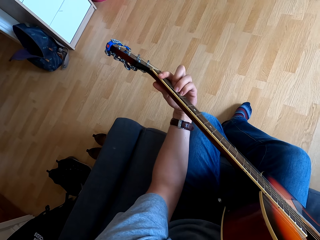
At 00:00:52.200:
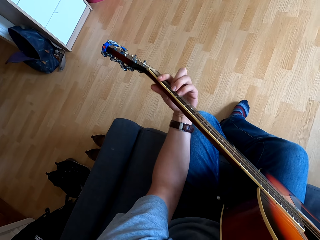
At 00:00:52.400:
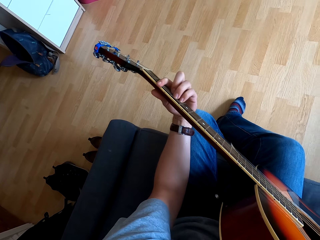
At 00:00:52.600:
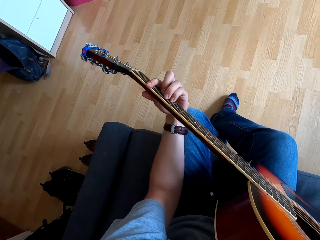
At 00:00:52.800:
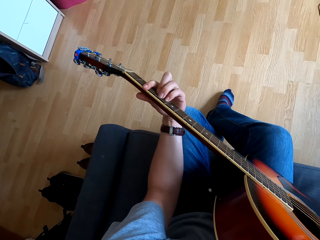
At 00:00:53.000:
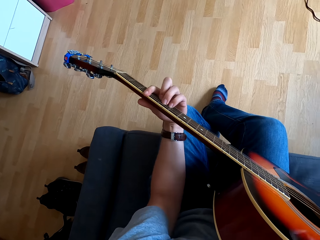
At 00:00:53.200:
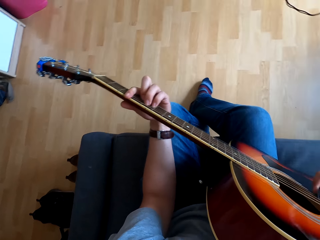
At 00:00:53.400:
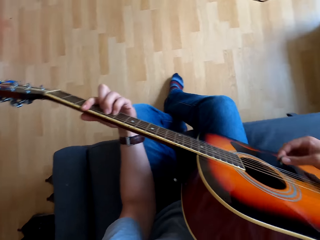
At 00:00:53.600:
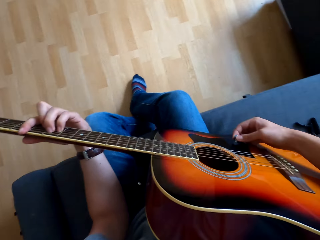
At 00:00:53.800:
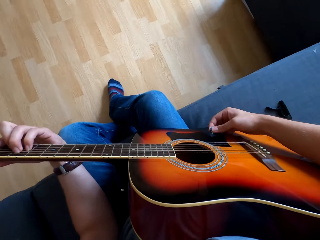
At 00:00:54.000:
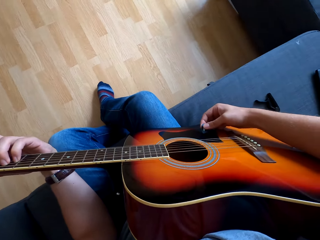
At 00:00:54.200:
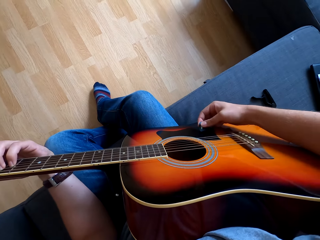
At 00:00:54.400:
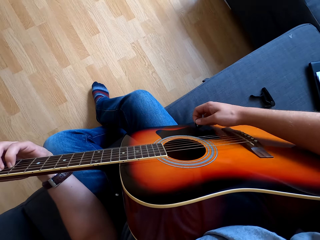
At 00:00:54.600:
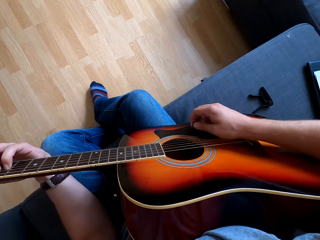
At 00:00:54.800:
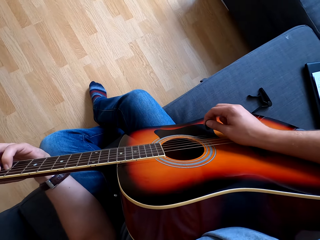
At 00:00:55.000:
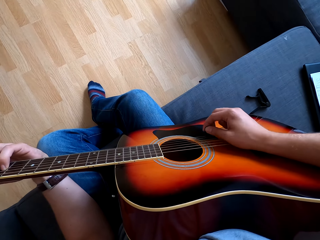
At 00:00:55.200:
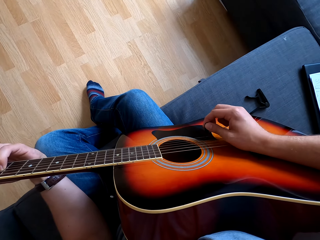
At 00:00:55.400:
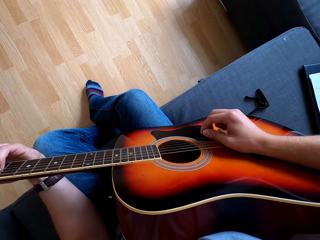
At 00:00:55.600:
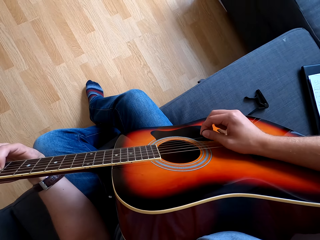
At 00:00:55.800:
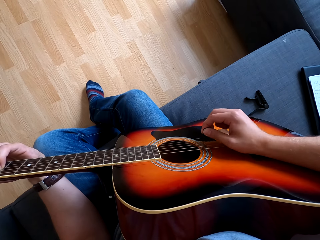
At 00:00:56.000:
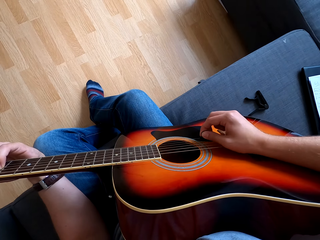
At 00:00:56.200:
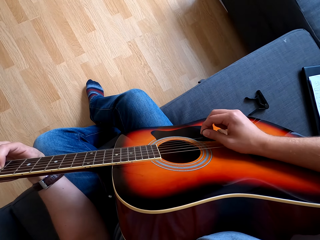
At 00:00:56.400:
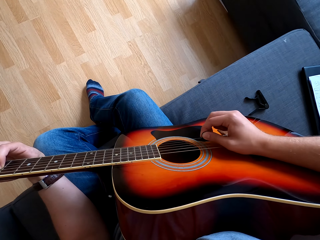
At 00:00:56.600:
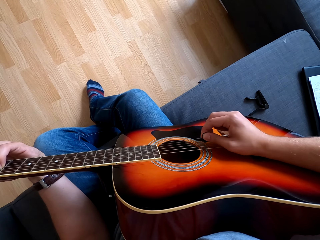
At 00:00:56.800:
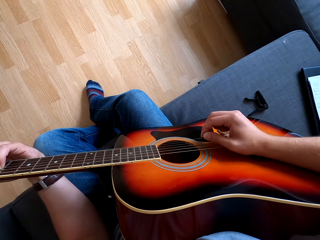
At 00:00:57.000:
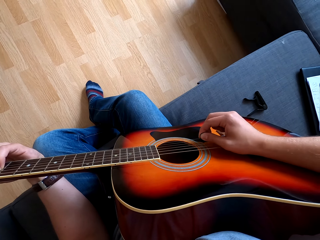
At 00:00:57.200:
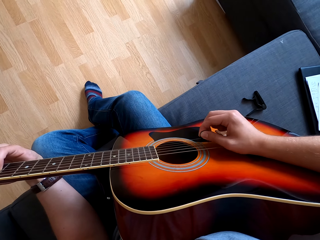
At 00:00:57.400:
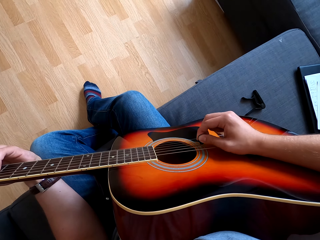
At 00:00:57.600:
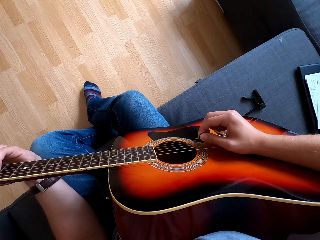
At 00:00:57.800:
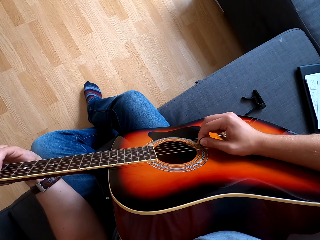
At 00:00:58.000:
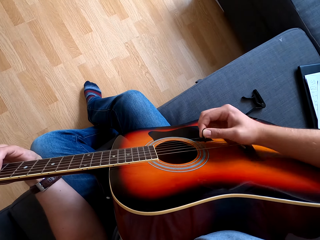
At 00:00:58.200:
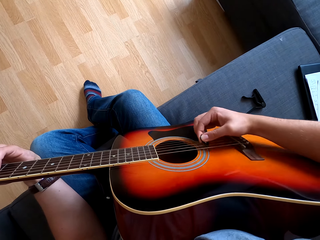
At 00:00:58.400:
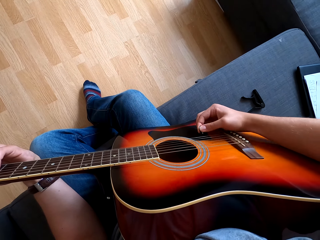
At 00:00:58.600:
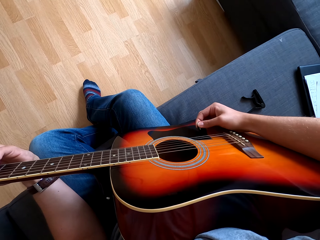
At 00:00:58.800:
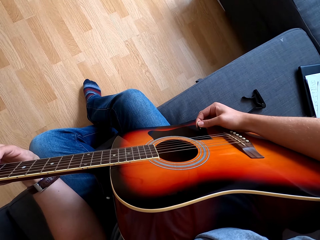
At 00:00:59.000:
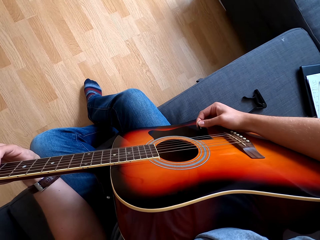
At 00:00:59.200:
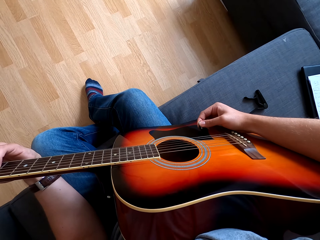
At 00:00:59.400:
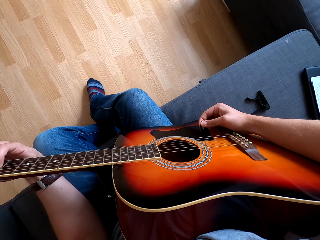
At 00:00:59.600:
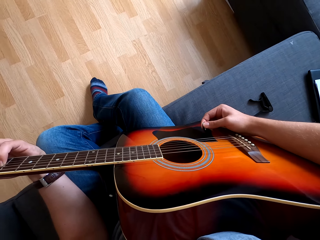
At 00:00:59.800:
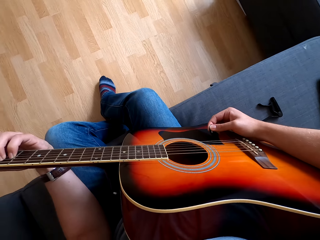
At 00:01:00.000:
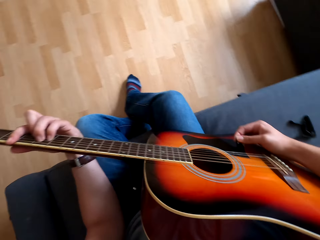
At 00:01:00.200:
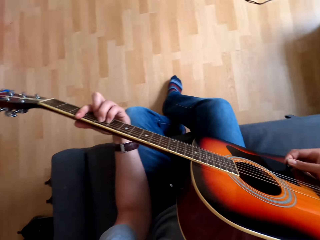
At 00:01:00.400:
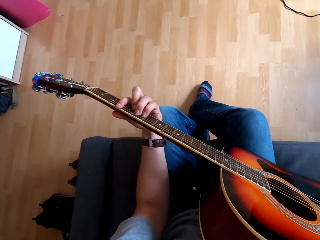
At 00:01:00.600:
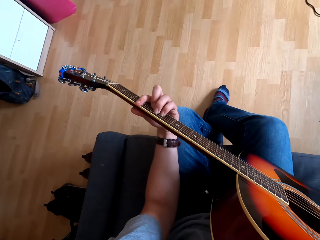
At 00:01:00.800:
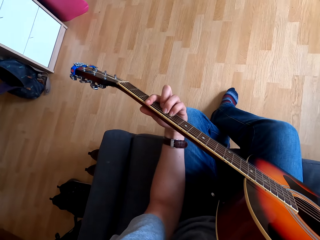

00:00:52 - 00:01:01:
The camera wearer aligns the guitar. They play the guitar.

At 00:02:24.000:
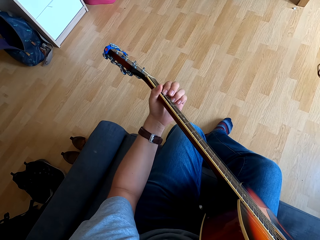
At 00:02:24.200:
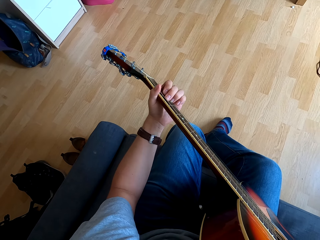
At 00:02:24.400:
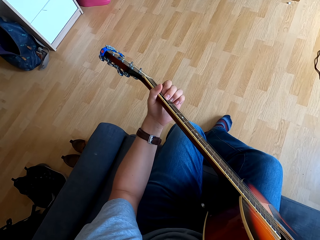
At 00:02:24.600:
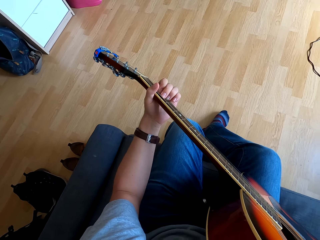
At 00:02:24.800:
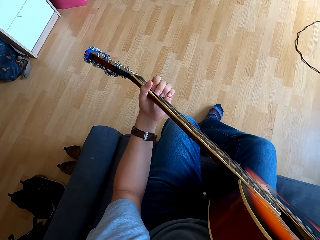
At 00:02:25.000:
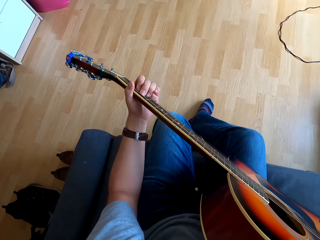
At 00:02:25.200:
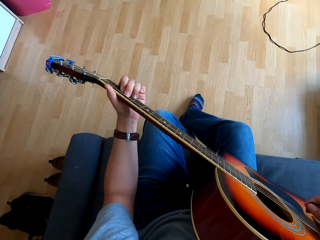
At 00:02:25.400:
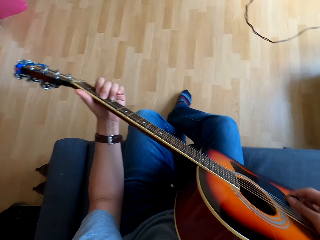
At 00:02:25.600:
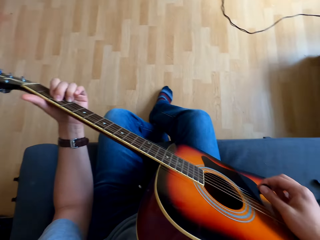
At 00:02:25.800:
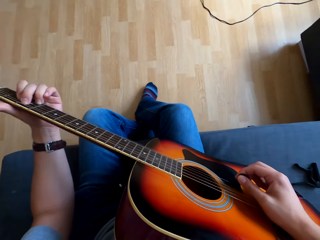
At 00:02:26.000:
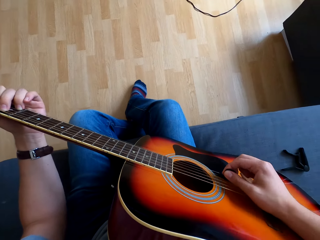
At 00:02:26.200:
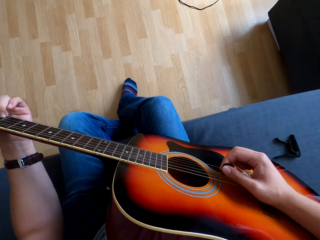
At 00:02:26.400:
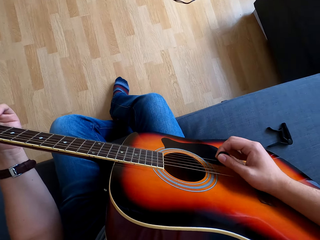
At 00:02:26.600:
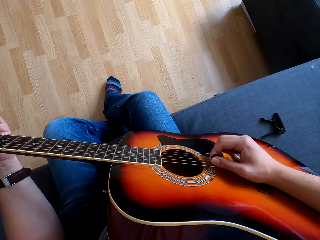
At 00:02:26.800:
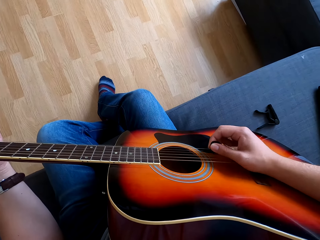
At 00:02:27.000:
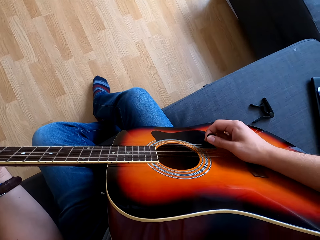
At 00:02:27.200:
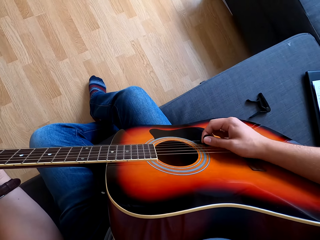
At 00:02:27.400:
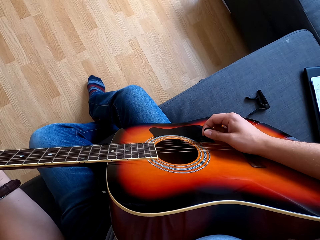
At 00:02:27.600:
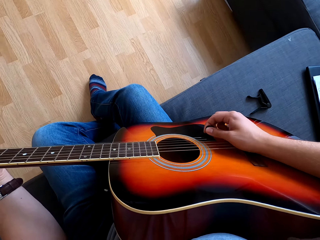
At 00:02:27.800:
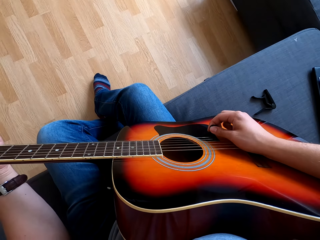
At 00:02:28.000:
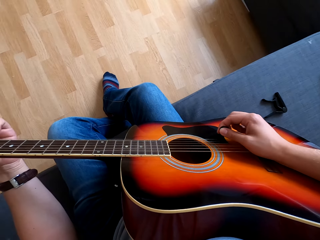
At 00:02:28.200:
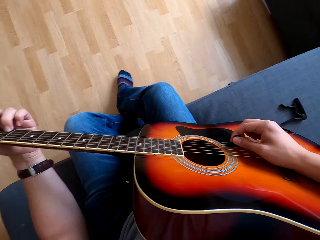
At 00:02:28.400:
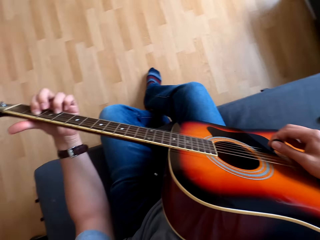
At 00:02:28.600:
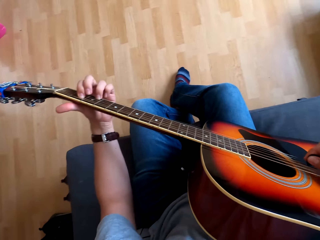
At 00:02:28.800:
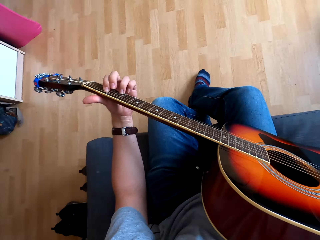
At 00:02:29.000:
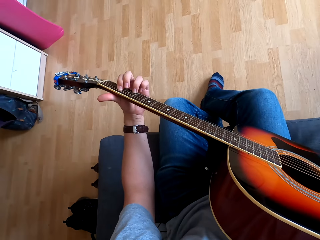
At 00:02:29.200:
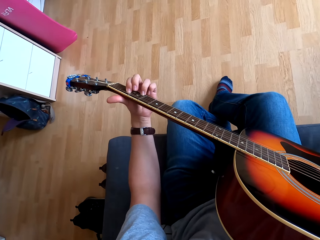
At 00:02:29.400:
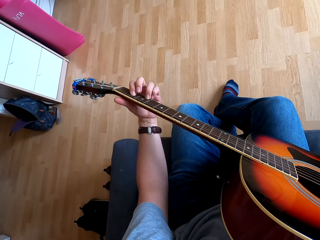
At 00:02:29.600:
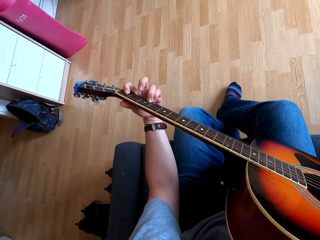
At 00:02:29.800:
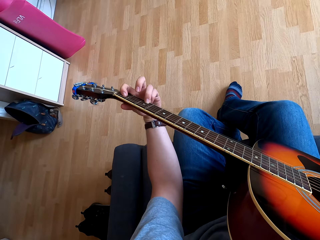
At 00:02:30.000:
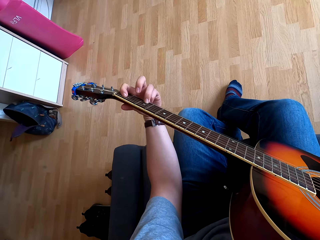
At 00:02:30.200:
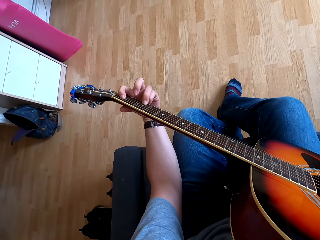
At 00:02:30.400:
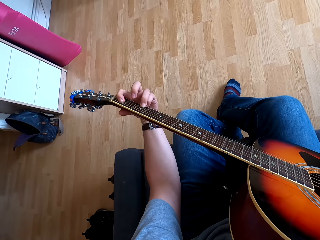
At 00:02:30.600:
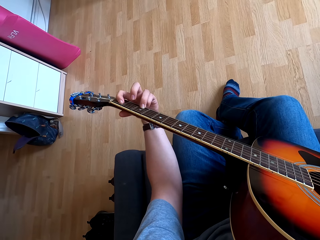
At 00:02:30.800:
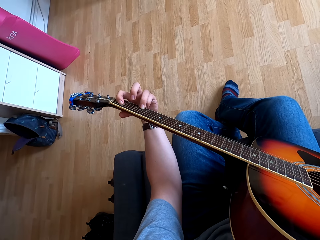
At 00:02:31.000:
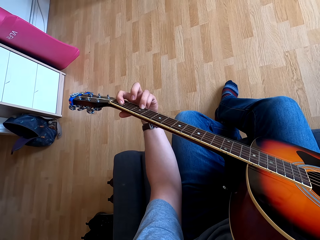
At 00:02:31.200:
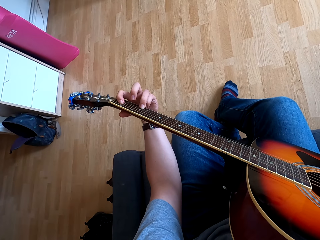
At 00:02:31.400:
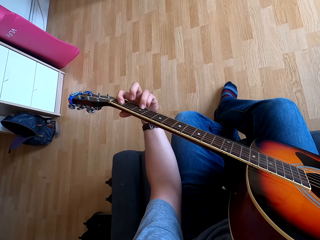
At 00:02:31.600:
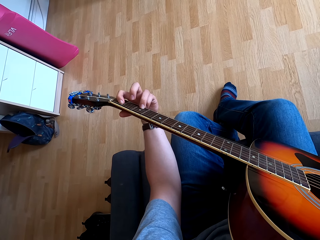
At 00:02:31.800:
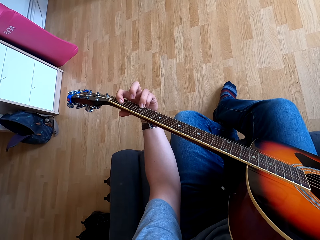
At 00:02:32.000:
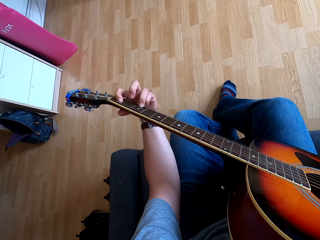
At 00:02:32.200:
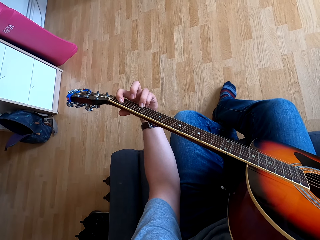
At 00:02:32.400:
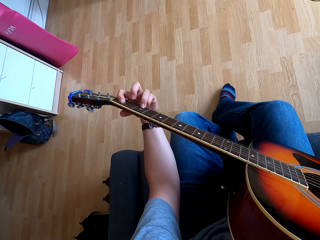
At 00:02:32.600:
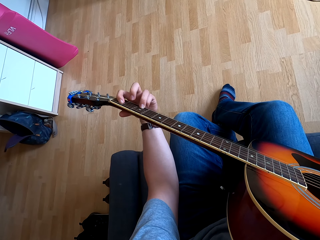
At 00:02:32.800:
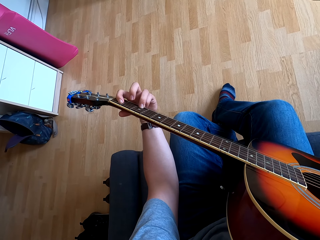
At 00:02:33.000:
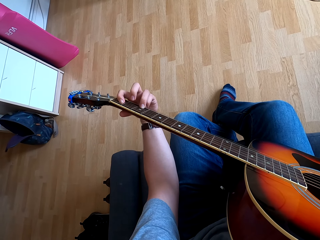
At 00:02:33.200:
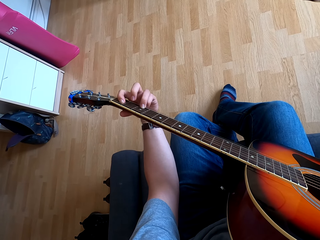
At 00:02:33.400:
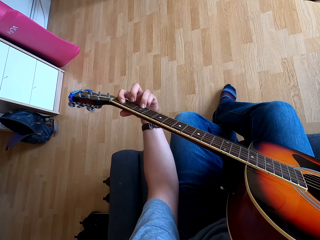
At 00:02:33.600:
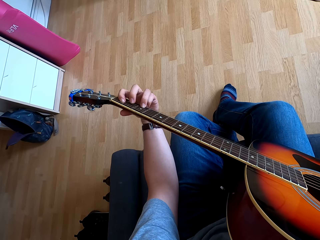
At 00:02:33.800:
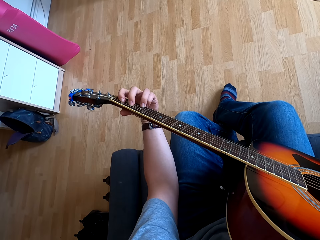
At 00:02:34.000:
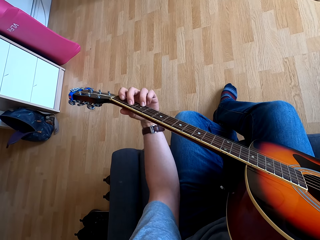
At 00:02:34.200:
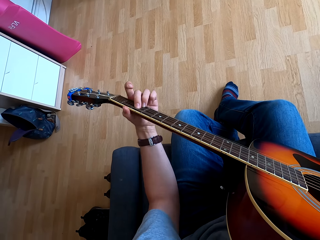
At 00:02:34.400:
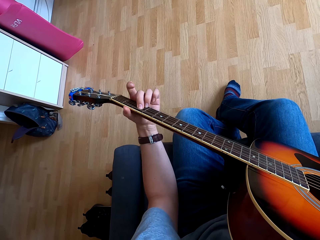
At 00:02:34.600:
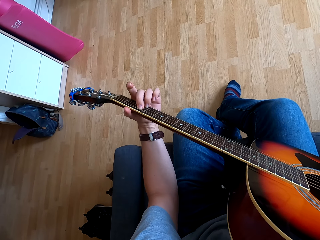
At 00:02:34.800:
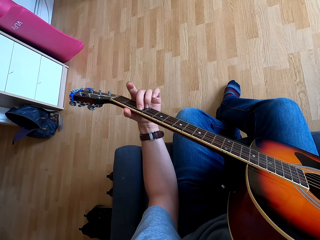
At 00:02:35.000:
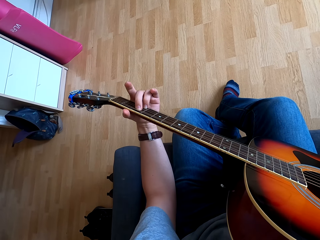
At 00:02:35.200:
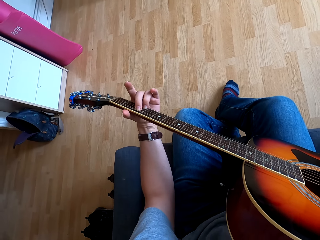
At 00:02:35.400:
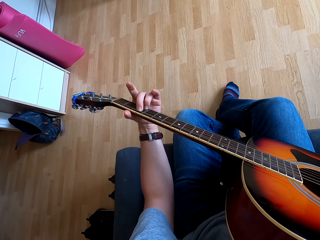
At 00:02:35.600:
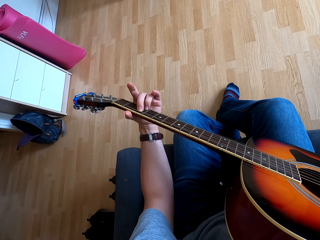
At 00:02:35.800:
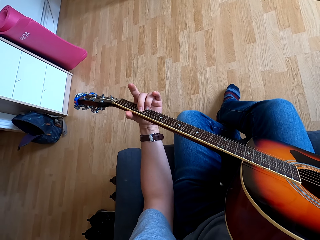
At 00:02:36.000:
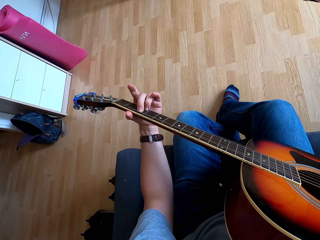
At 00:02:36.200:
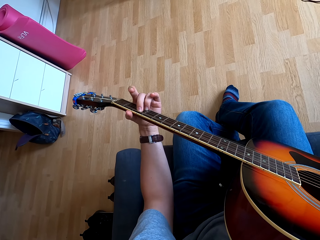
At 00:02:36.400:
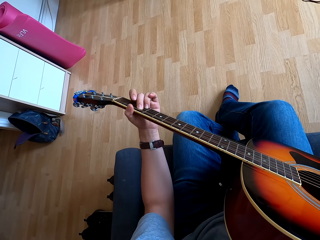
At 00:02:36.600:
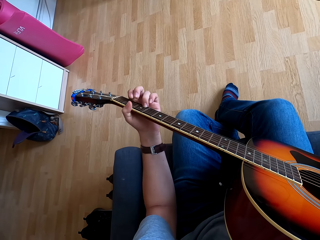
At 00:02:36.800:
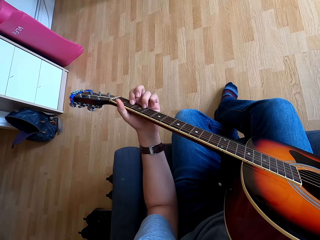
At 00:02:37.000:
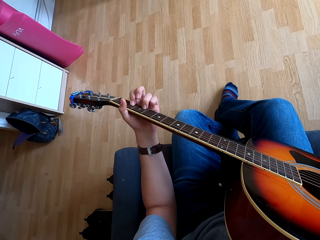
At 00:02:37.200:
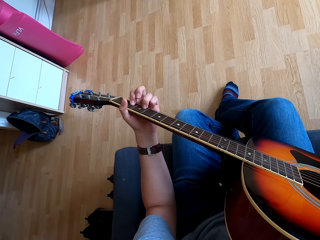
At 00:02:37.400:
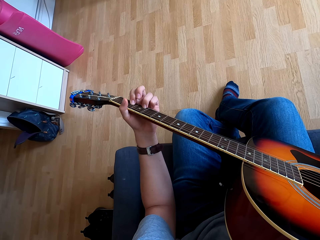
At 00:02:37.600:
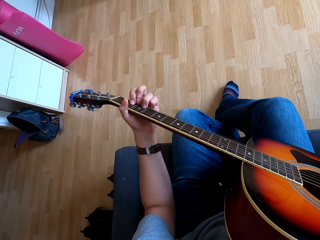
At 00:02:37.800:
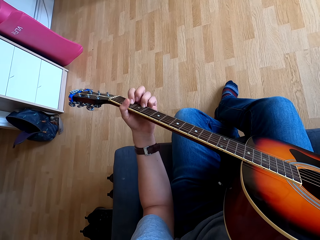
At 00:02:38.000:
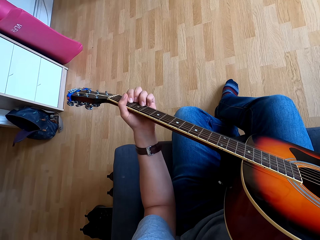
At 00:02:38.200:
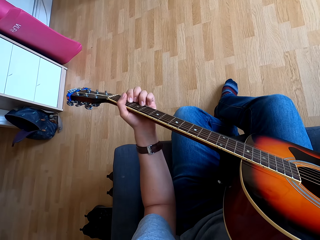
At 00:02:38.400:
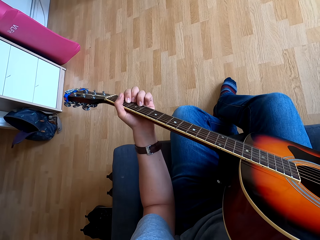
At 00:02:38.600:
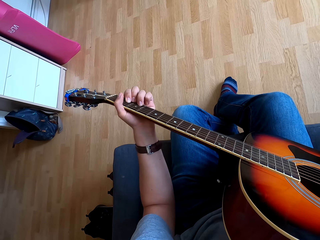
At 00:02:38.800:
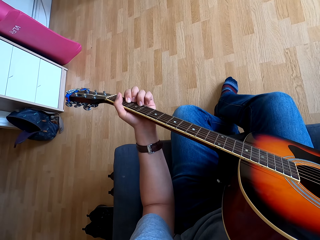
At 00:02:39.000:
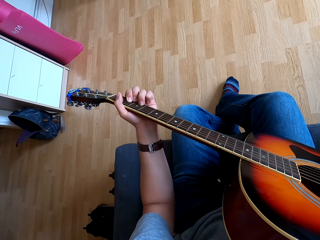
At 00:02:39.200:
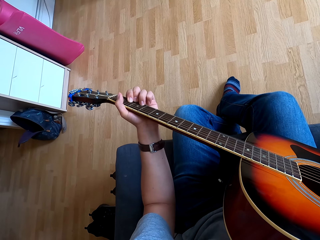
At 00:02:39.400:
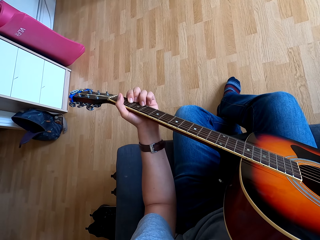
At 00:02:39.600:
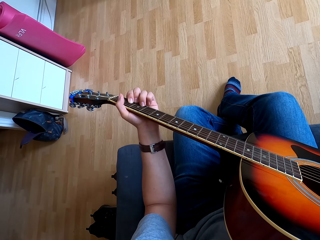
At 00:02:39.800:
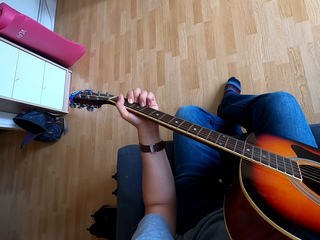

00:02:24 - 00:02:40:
The camera wearer looks around.
